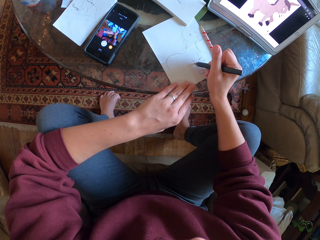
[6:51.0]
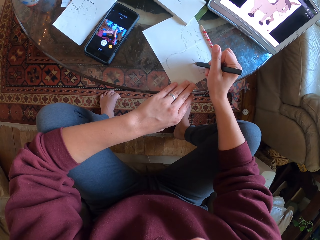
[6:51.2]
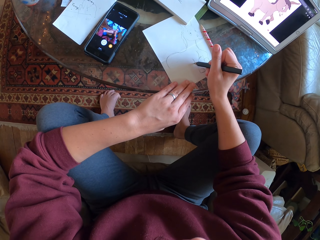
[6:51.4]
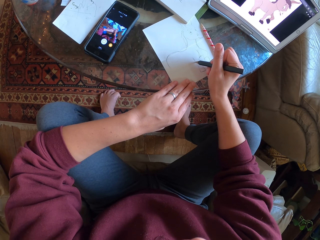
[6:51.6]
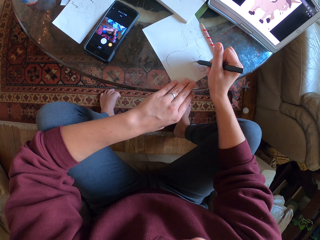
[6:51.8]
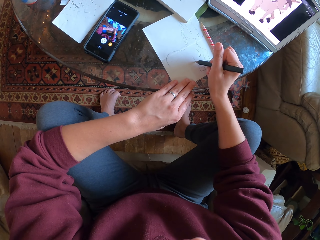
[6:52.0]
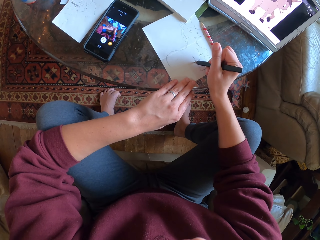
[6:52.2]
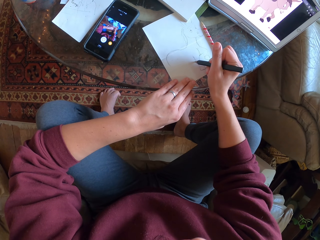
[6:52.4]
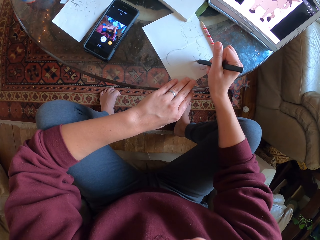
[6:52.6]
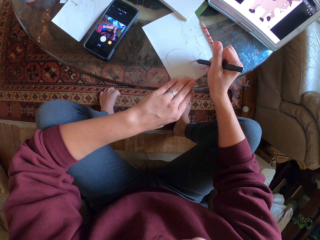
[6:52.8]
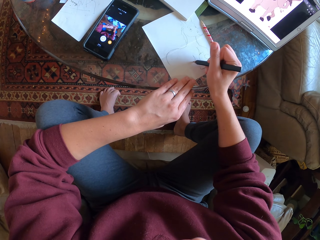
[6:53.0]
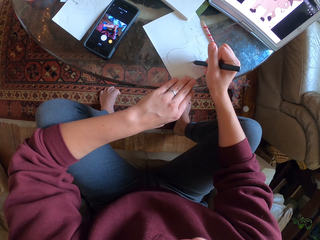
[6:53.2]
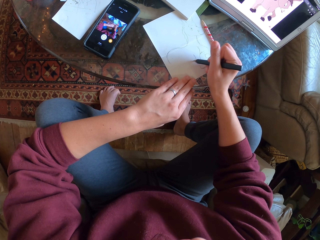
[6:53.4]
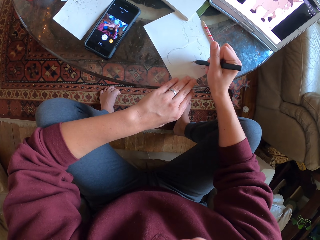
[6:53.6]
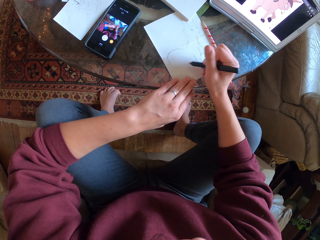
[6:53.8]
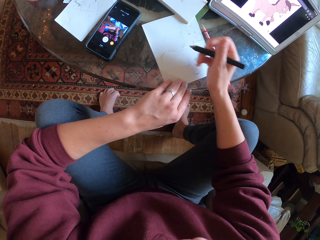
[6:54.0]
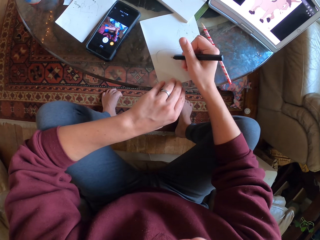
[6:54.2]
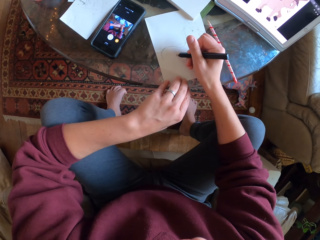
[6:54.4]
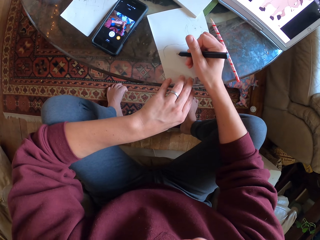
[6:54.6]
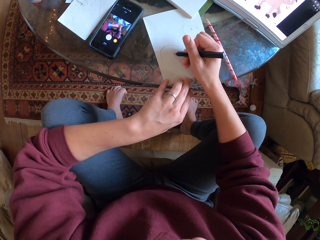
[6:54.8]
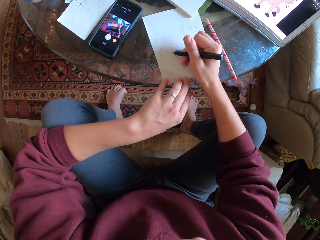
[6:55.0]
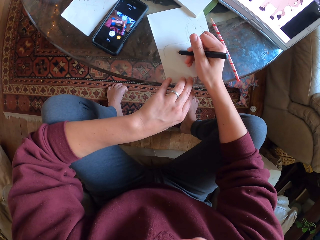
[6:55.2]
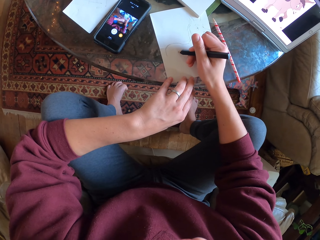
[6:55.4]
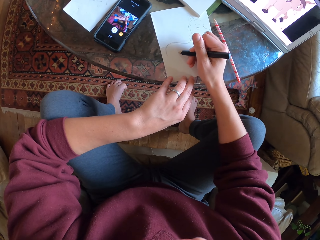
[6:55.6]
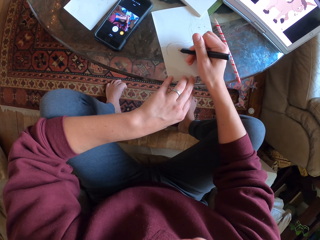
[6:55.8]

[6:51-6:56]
The camera wearer draws on a piece of paper.

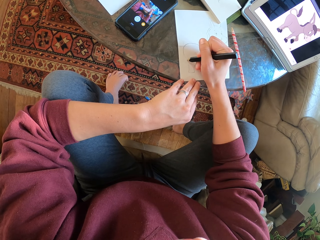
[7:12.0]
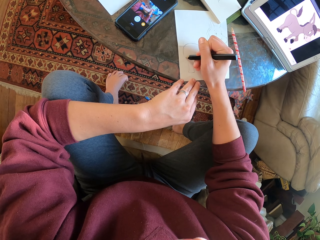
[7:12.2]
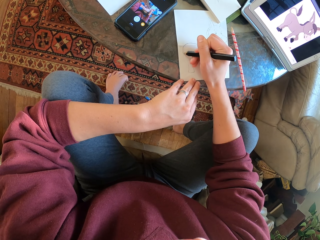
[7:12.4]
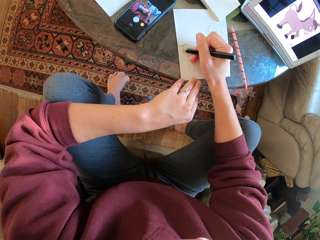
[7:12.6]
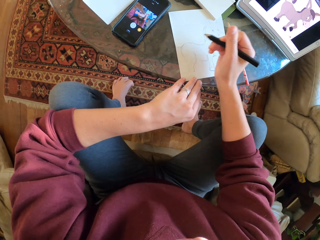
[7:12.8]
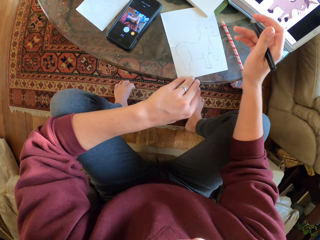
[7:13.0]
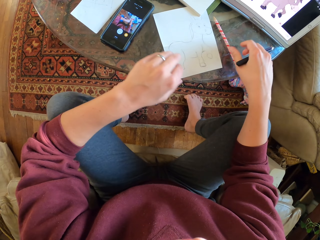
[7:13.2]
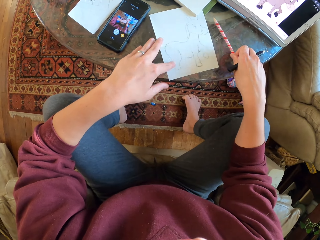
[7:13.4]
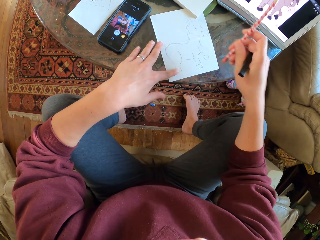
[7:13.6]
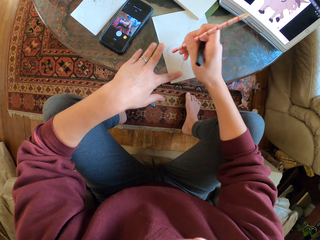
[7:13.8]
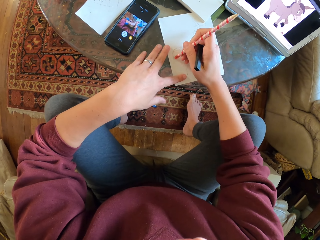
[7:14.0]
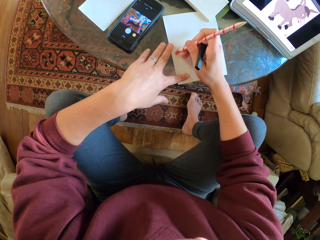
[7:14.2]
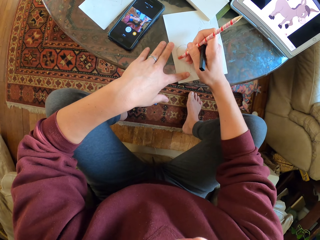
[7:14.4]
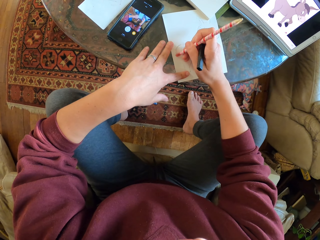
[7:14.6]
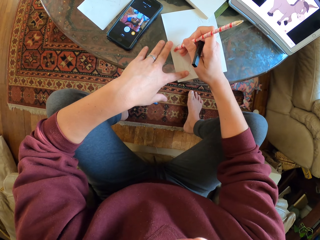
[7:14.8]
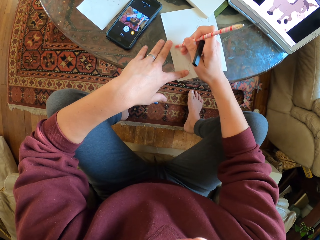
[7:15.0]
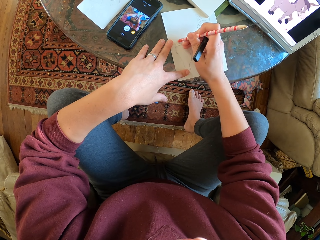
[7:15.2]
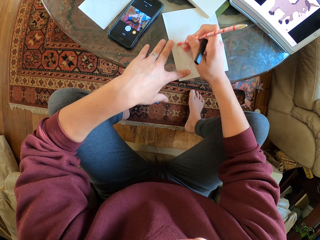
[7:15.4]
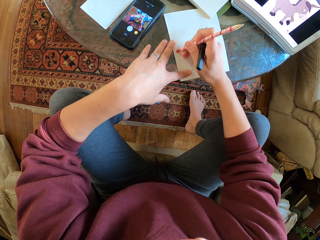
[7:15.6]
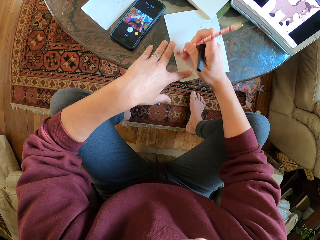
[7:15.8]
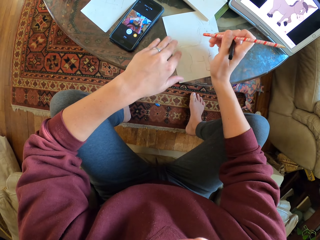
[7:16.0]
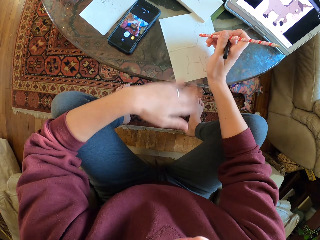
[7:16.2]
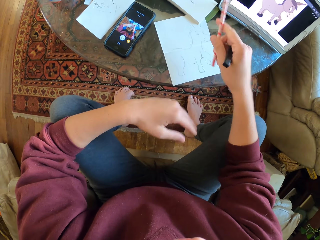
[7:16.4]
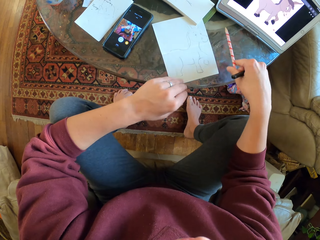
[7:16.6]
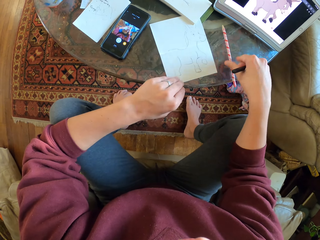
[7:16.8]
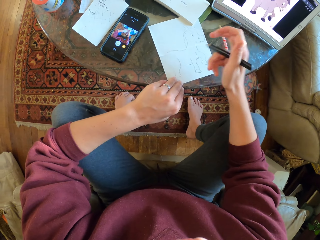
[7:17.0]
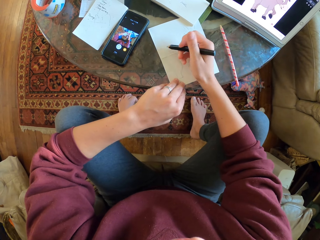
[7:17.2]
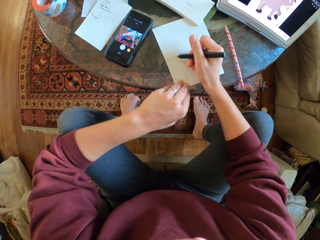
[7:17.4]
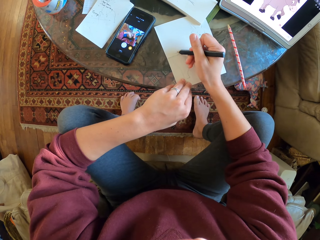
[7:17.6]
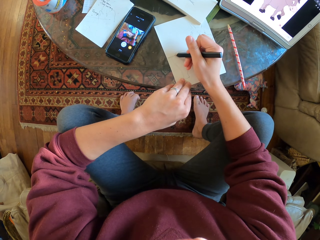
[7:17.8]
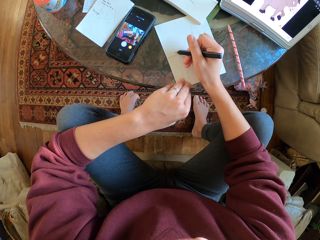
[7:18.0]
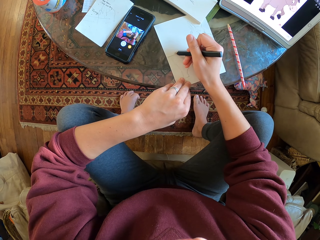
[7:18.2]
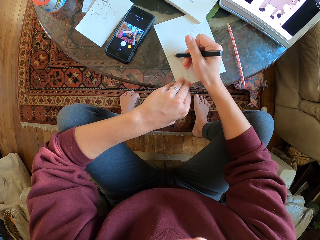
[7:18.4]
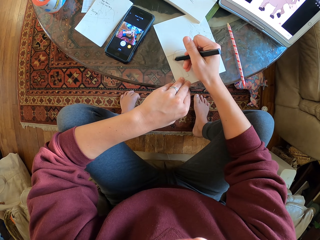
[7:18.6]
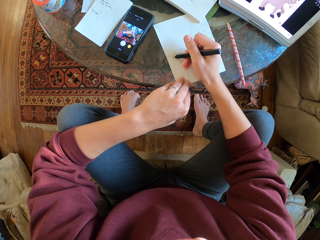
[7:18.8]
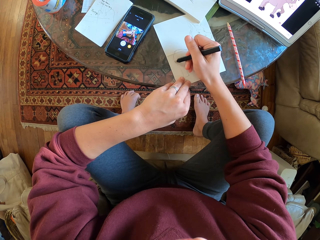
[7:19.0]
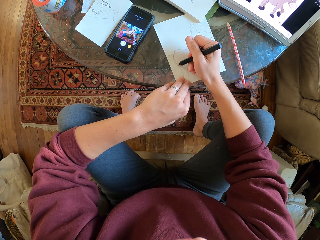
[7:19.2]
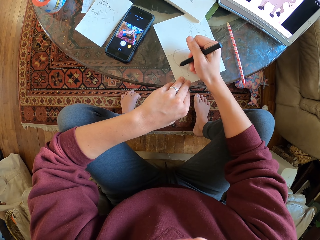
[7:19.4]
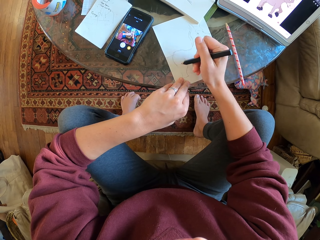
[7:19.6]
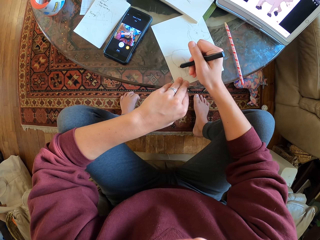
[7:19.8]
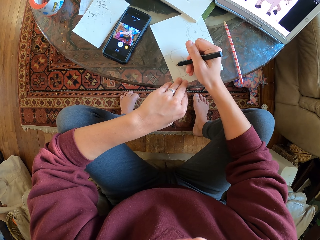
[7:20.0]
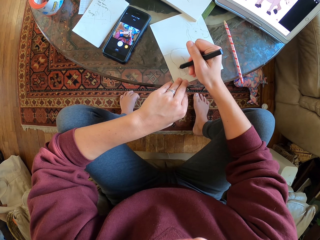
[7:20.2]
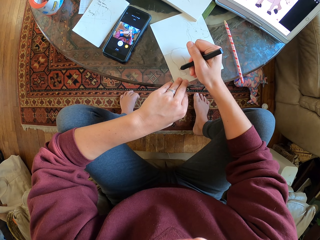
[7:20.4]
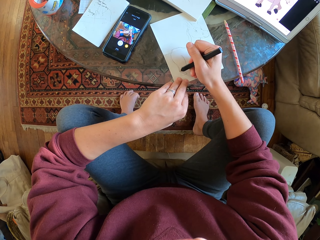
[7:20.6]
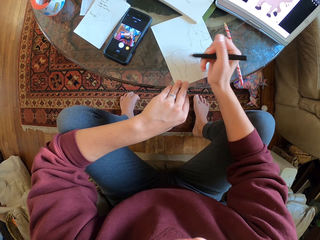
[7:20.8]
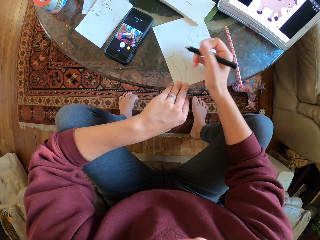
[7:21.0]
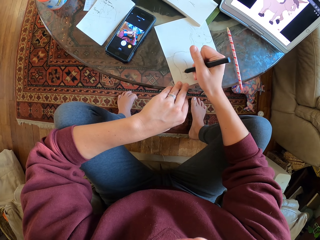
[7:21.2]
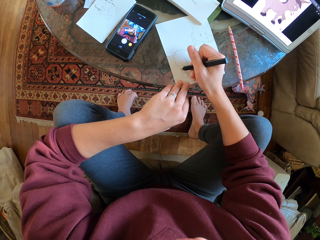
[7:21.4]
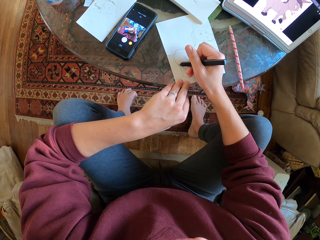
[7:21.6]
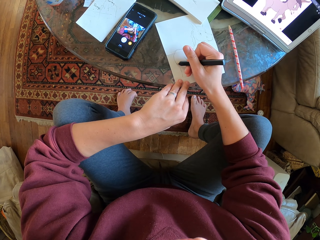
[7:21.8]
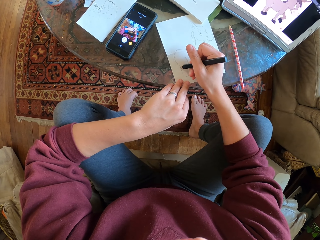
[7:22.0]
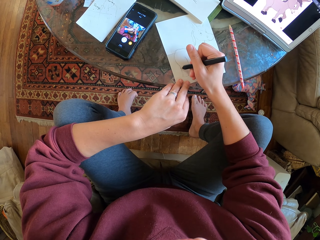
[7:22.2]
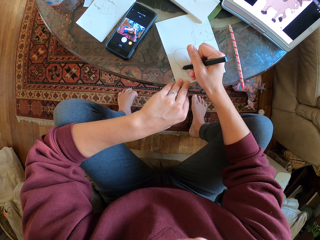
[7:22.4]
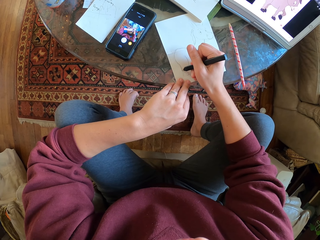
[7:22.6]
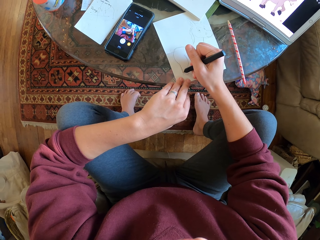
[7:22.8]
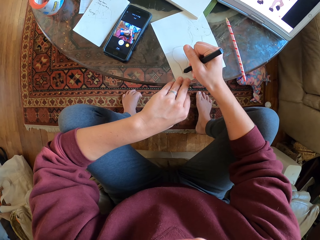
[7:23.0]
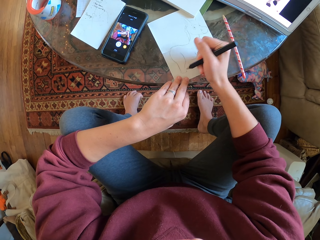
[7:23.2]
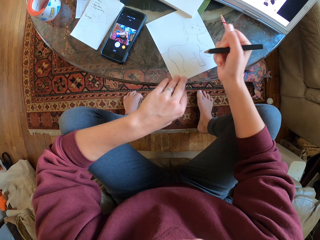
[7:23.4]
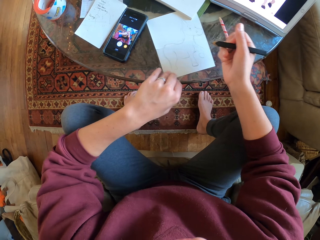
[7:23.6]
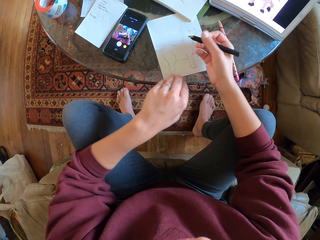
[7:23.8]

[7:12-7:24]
The camera wearer picks up a pencil on the table. They erase the drawing with a rubber. They wipe the drawing paper with their hand. They place the pencil on the table. They draw on a piece of paper.

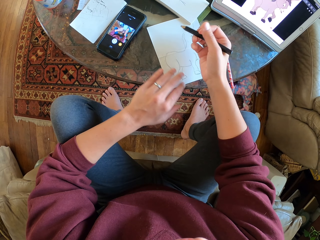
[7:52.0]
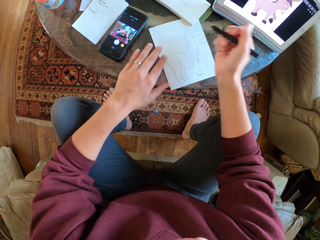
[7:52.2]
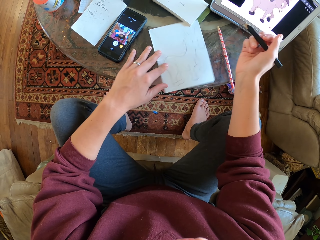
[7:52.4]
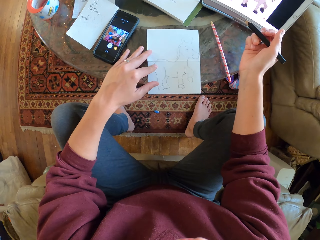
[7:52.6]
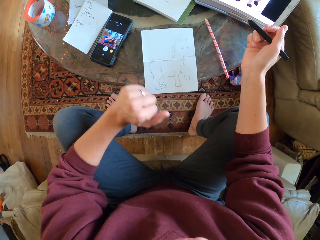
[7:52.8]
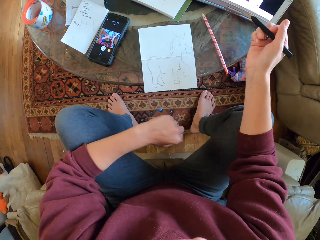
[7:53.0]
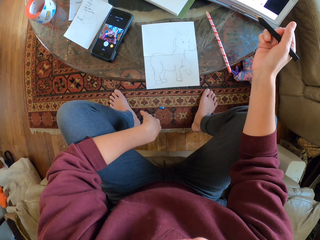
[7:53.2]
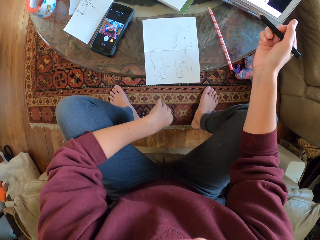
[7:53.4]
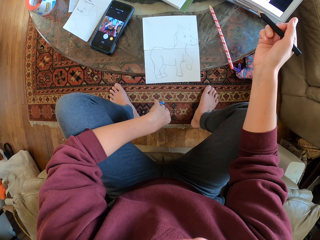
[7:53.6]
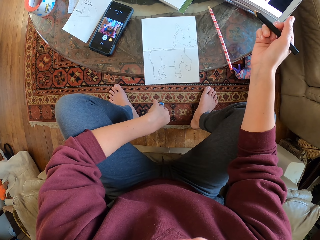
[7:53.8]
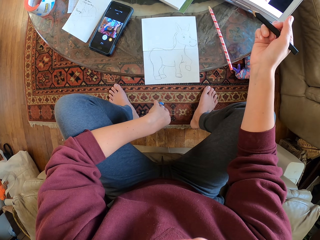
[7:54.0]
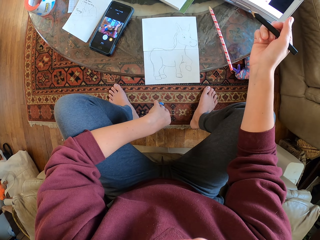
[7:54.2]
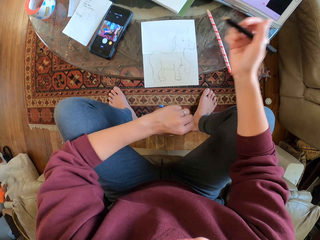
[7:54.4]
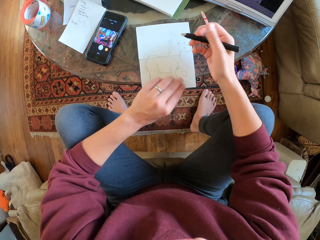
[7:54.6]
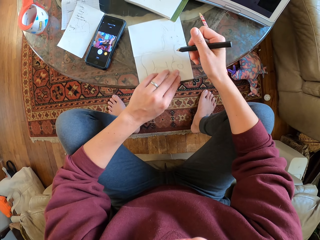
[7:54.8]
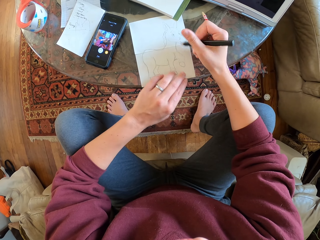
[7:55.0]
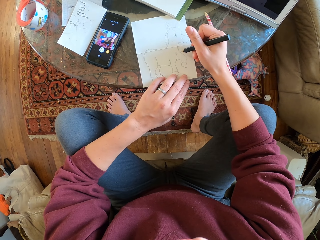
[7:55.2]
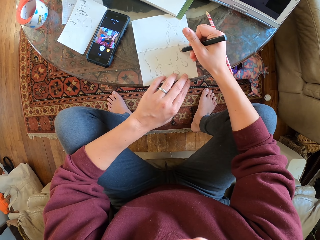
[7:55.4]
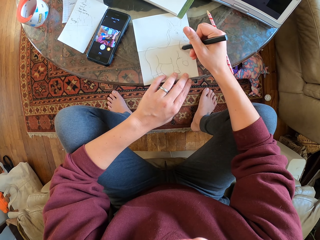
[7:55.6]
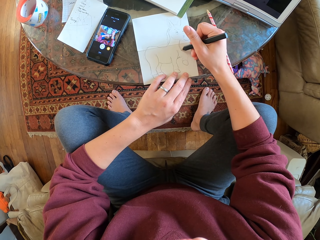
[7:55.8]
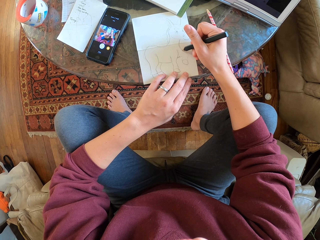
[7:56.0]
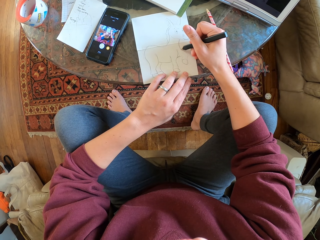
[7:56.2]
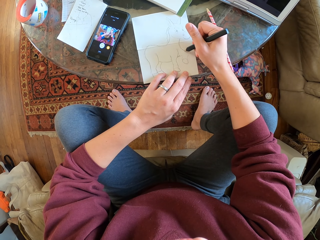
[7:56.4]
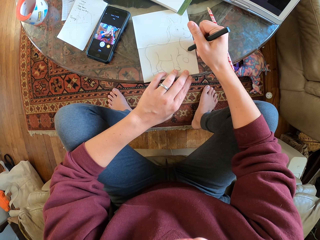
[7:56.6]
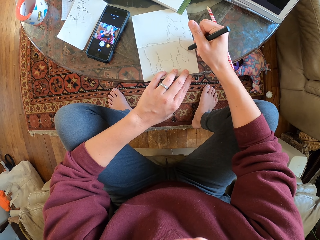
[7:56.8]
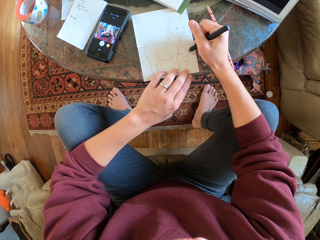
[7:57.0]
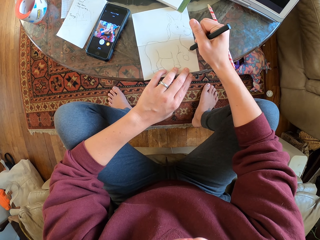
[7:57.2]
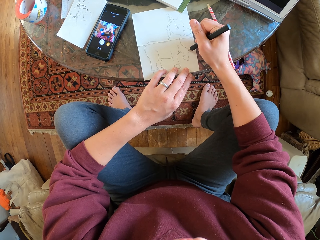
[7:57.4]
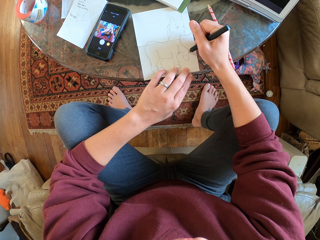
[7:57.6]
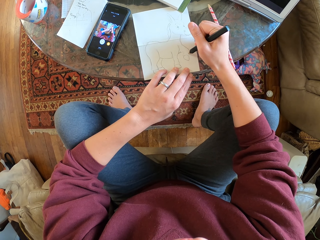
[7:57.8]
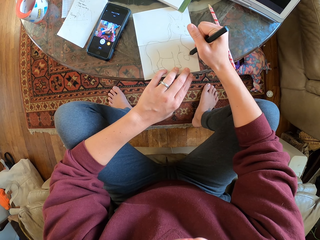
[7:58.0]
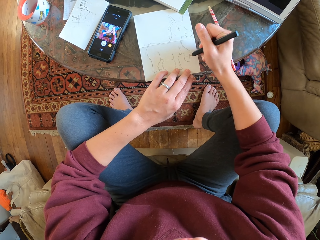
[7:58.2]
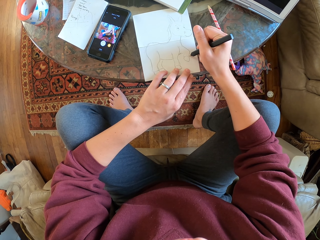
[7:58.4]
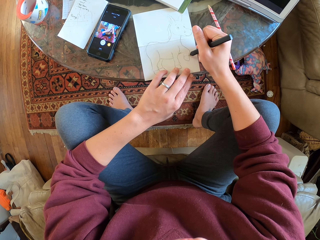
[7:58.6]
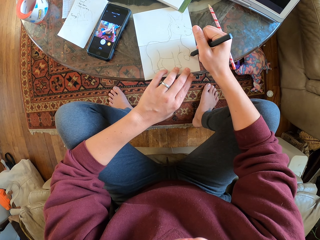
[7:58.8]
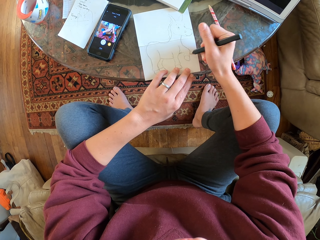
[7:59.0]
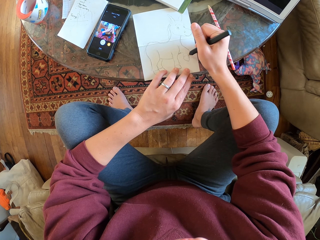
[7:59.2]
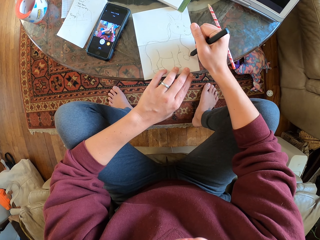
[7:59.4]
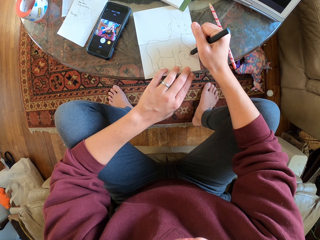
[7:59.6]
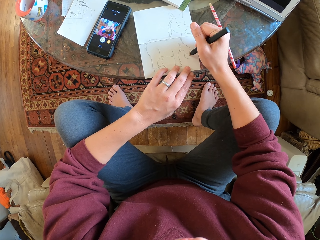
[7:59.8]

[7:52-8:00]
The camera wearer stares at the drawing. They draw on a piece of paper.
